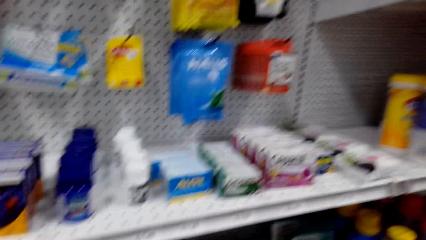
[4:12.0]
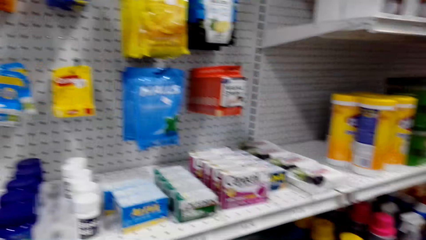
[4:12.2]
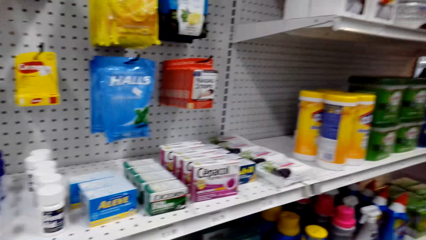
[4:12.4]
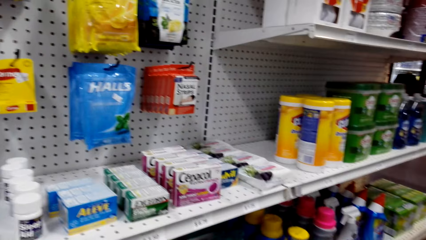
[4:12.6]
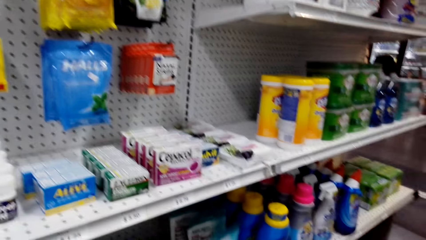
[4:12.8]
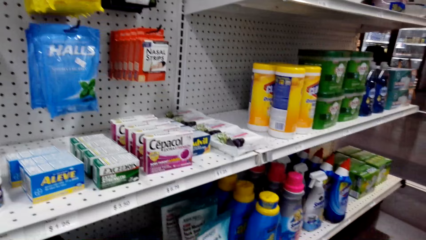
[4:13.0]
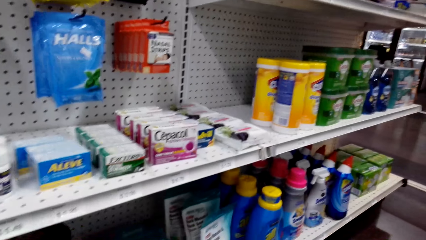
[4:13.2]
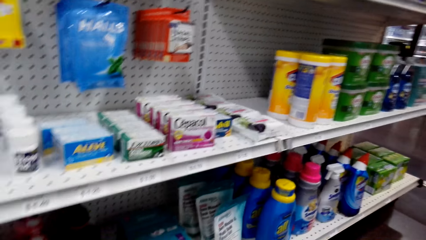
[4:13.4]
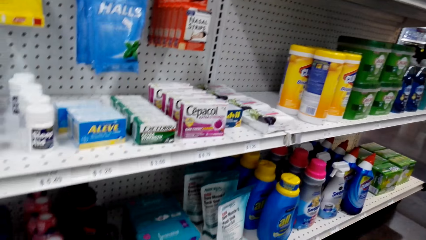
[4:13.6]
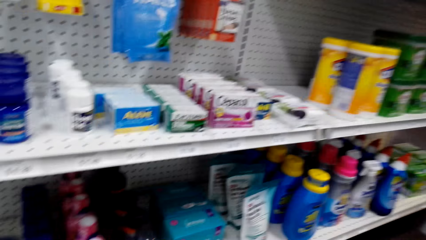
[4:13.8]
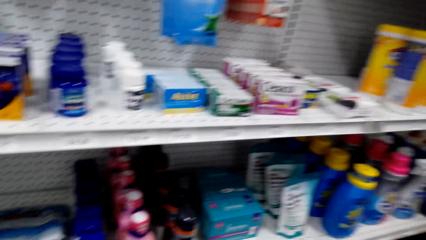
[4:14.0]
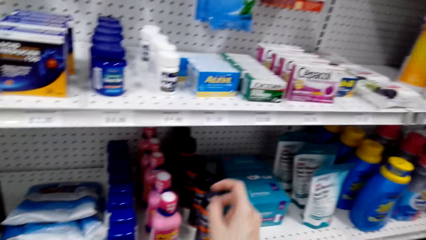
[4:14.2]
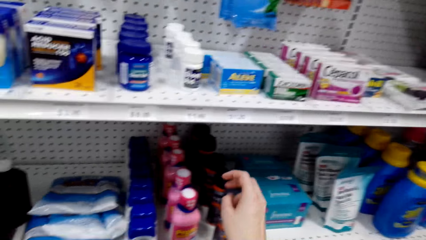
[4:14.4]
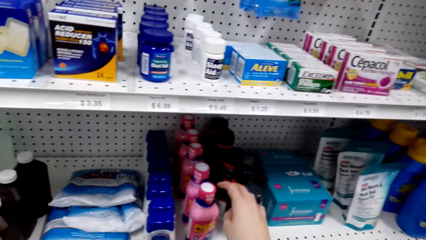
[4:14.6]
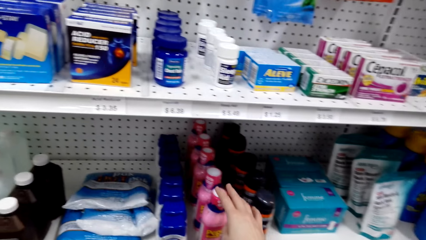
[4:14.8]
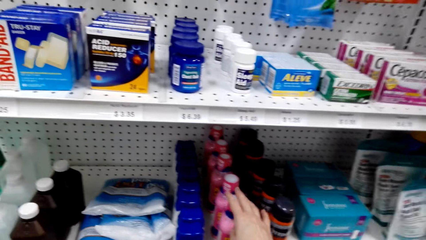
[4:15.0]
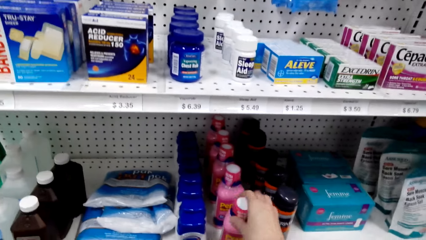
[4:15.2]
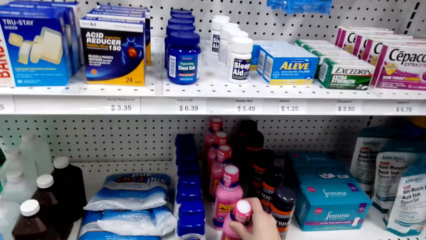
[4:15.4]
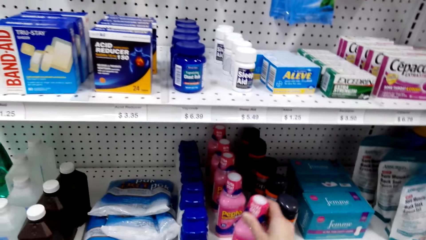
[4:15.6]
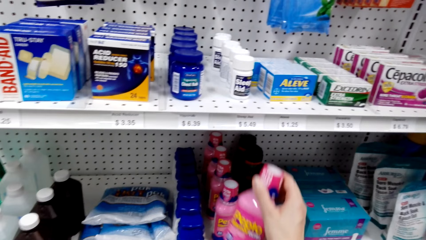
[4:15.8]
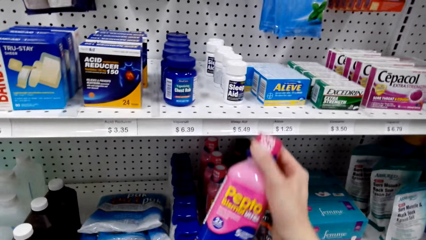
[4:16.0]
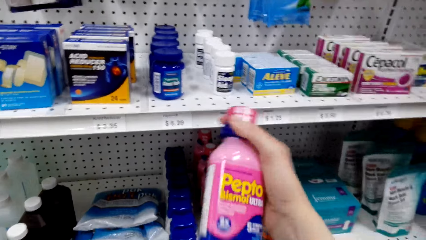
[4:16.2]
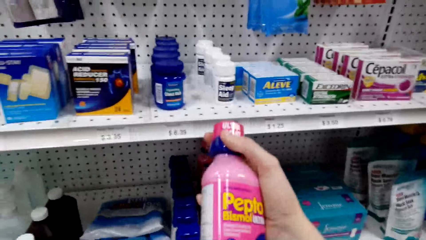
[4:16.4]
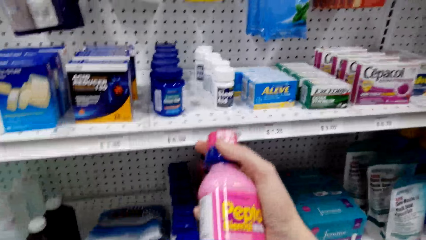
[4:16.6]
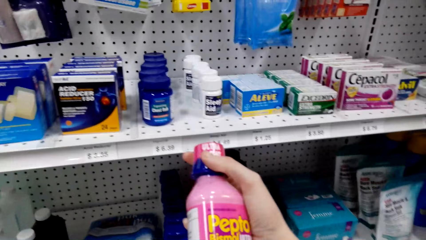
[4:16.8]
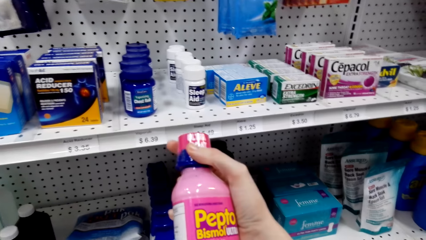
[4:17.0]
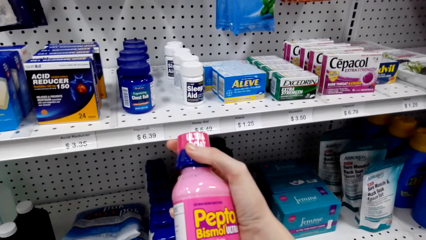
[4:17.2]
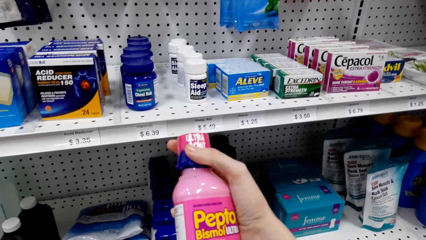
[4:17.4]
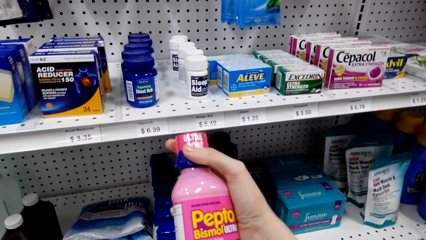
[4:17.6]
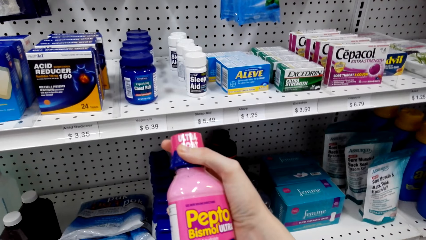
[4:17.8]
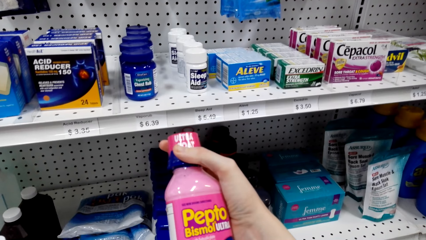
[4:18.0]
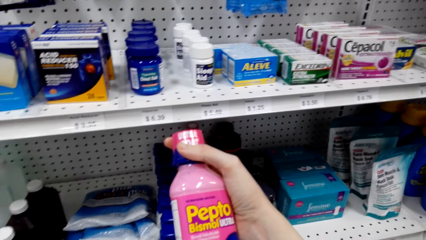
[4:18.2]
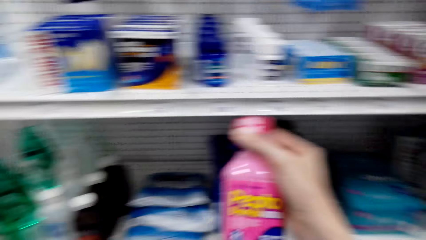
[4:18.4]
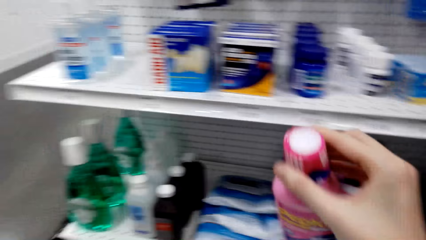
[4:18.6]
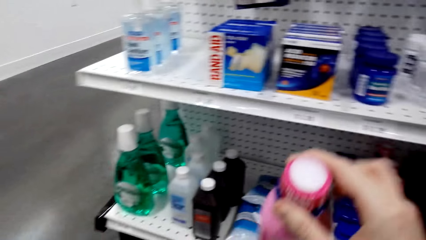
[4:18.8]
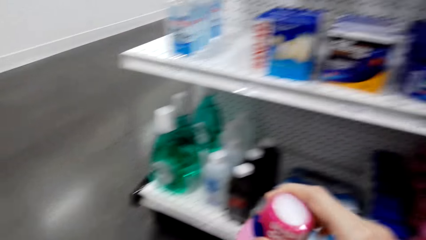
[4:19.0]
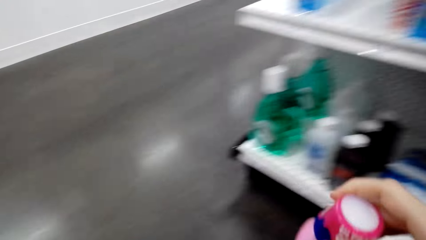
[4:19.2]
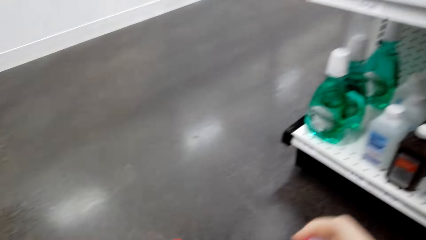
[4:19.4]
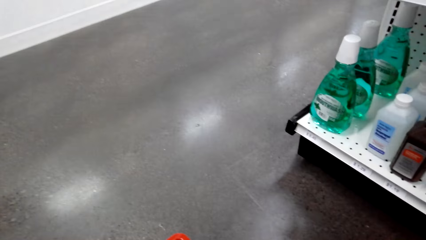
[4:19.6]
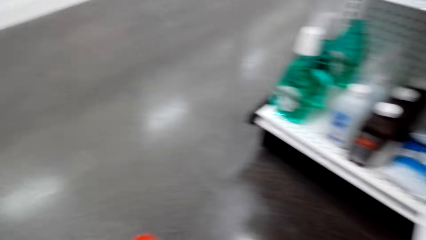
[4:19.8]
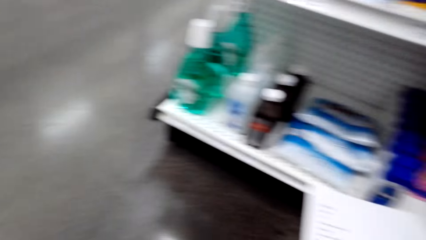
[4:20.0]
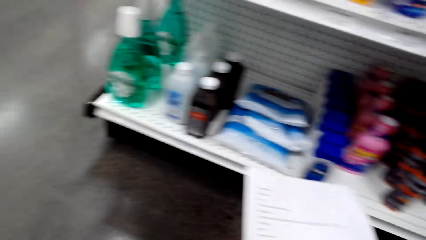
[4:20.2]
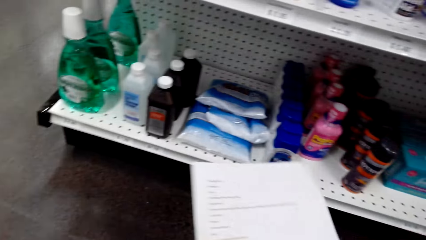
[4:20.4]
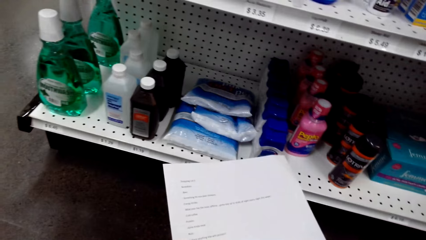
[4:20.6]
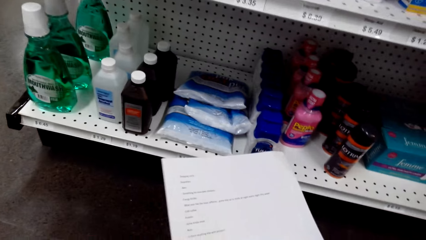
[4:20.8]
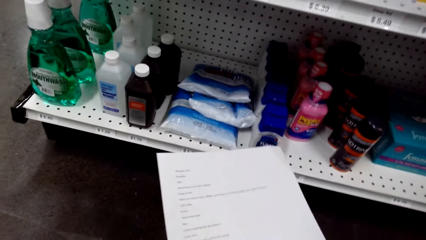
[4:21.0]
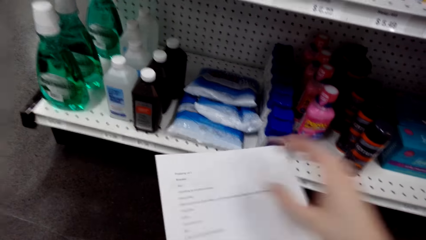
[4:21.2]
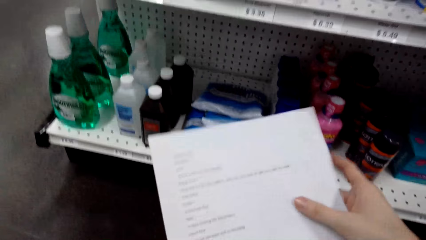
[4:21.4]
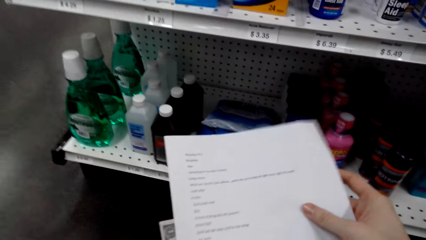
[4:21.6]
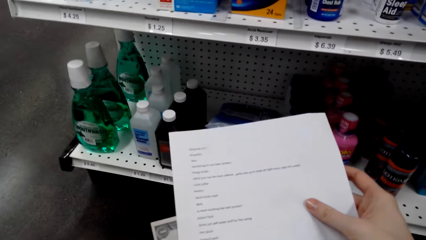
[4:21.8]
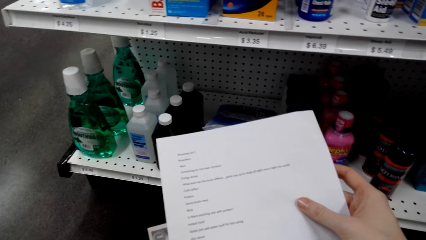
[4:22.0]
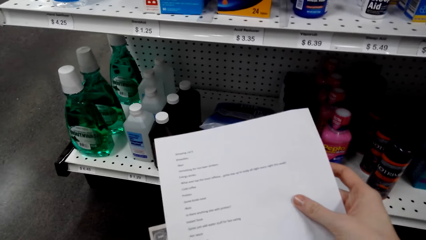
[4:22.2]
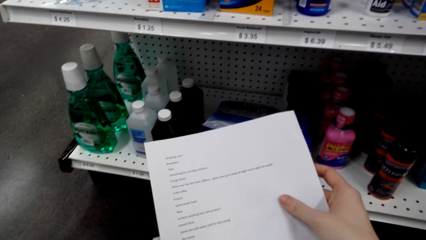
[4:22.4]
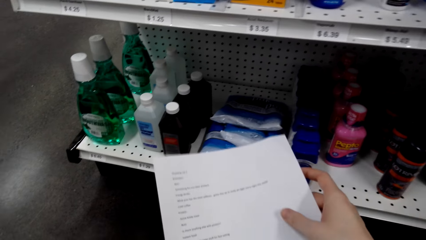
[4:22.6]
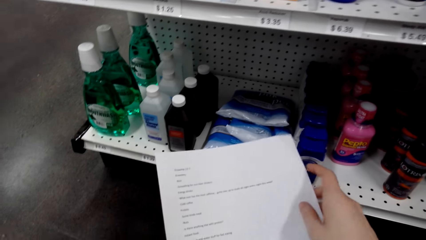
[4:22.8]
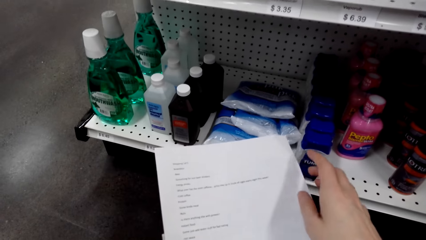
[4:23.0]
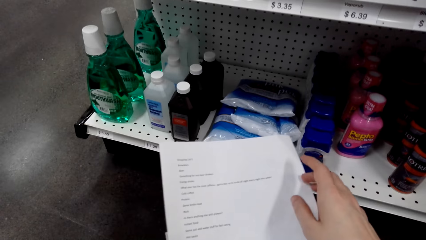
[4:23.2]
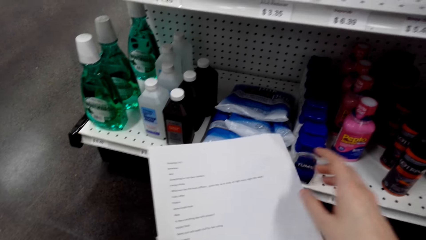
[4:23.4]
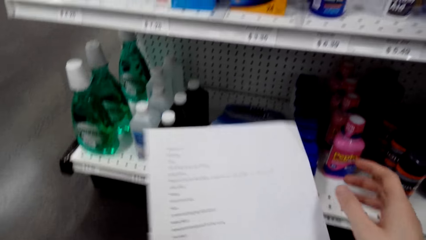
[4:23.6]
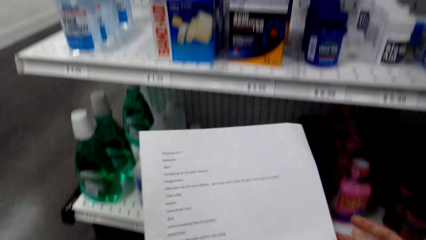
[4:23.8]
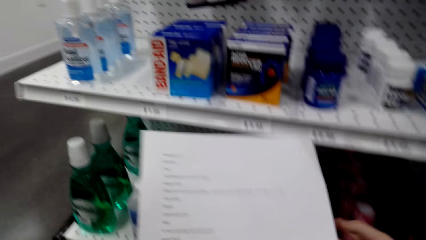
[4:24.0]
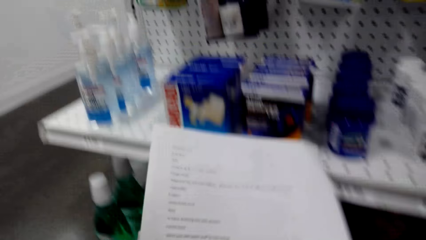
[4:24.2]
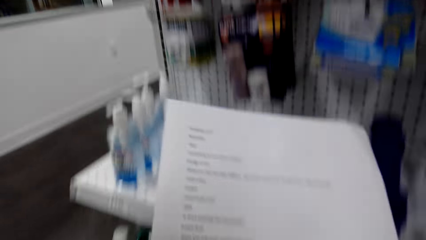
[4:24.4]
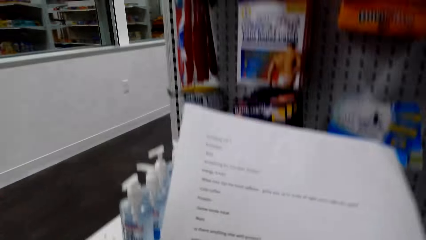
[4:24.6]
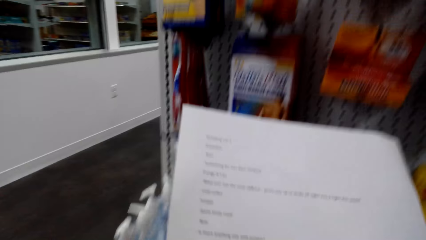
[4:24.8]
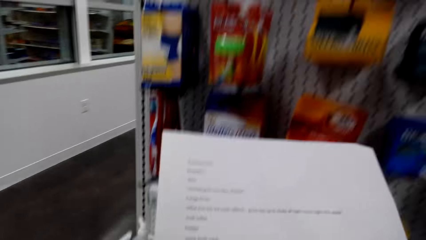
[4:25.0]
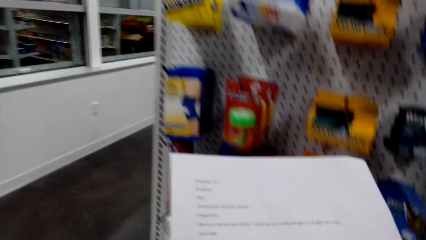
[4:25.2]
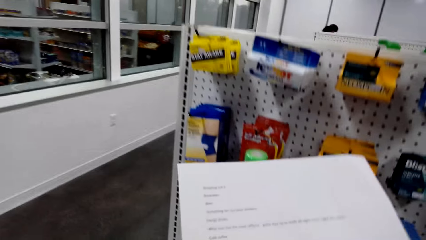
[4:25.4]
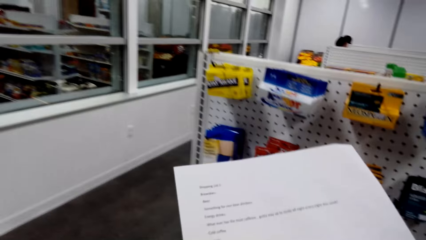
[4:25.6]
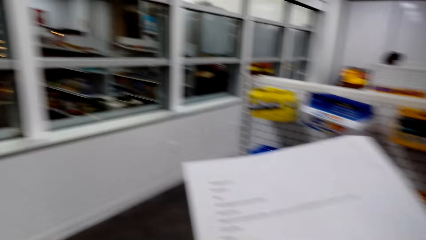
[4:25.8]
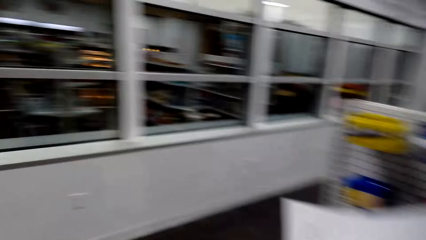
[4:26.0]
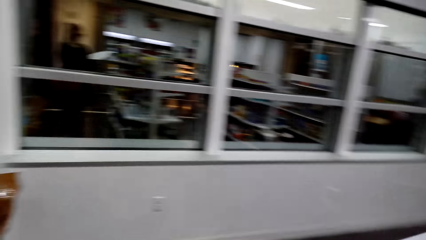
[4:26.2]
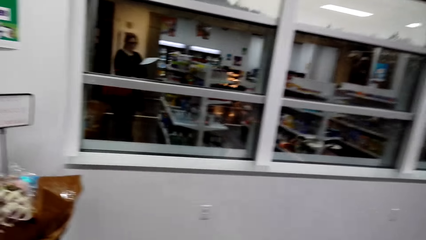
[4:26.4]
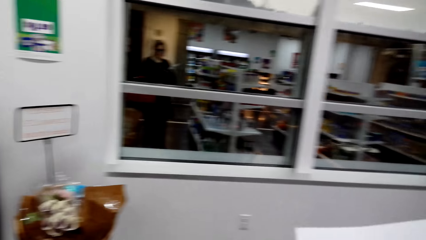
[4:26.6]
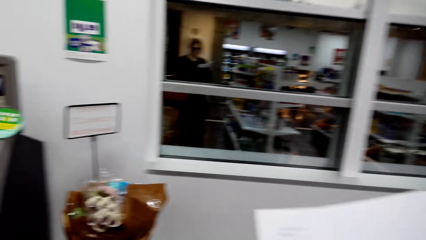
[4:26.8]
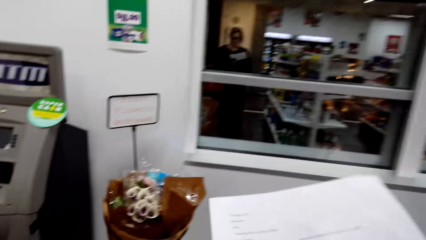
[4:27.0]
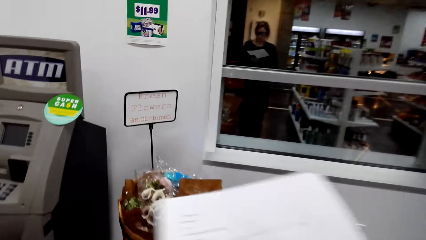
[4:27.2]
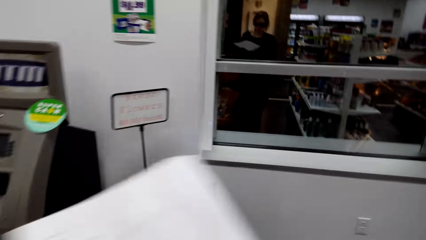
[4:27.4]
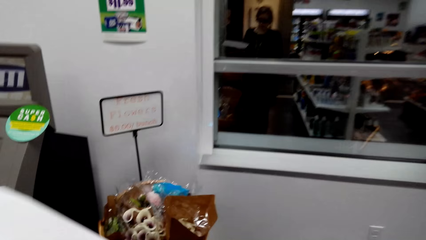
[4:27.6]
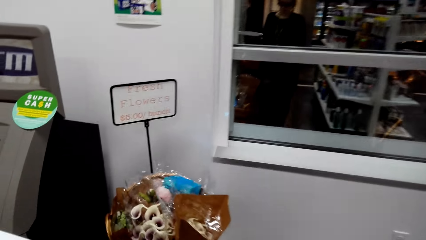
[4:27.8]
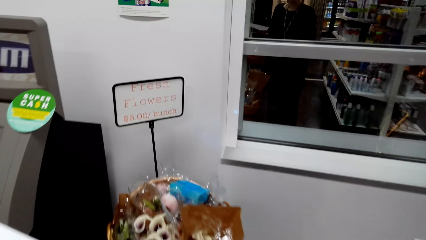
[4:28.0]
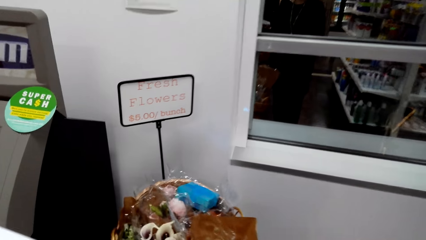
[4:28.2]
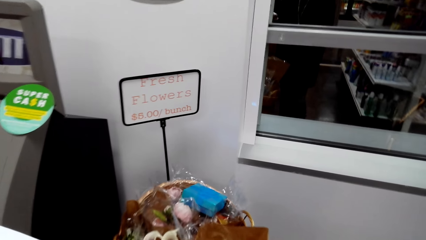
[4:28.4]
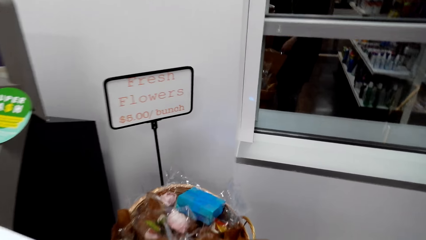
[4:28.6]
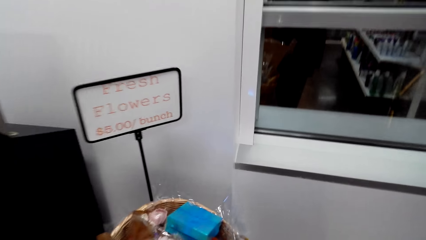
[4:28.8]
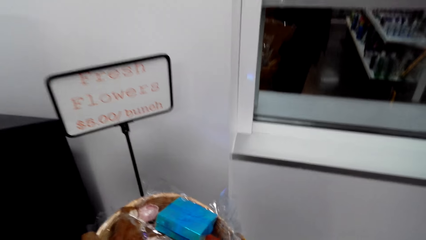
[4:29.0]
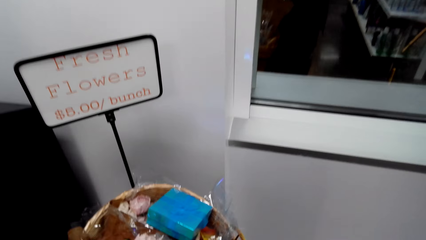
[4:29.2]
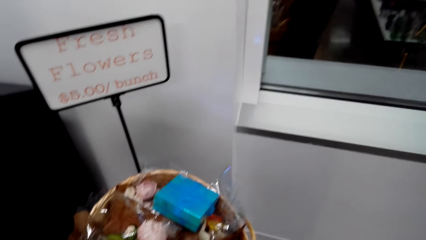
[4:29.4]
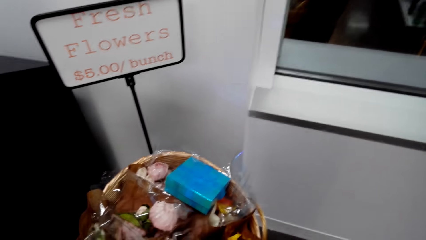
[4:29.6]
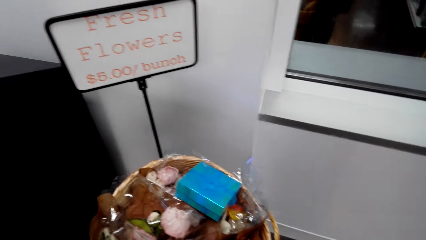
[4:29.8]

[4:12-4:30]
The camera wearer picks up a Pepto-Bismol bottle on a supermarket shelf. They view the Pepto-Bismol bottle. They put the bottle in the shopping basket. They adjust the list paper in the hands. They read on the paper. They turn around. They walk towards fresh flowers. They adjust the list paper in the hand.
